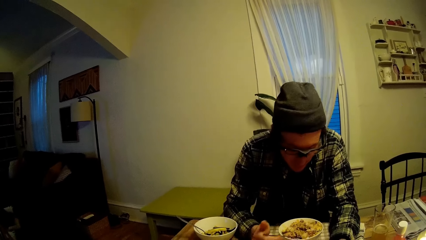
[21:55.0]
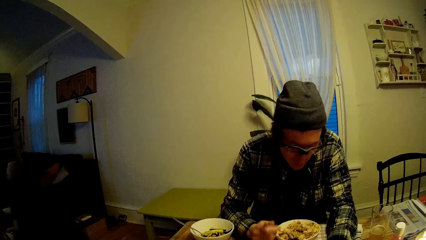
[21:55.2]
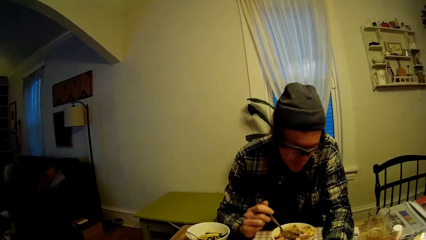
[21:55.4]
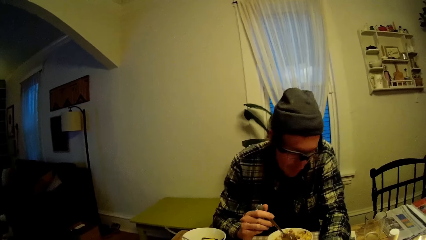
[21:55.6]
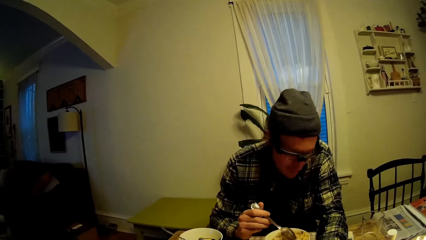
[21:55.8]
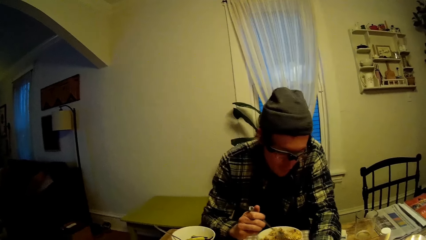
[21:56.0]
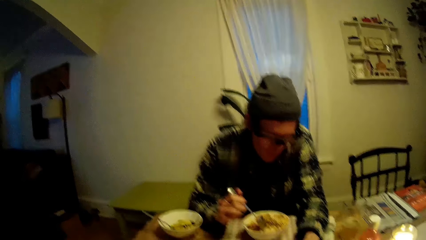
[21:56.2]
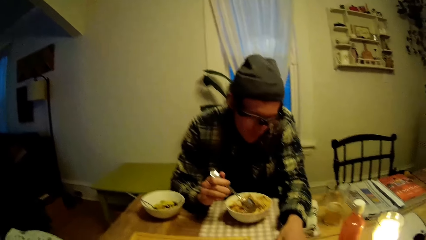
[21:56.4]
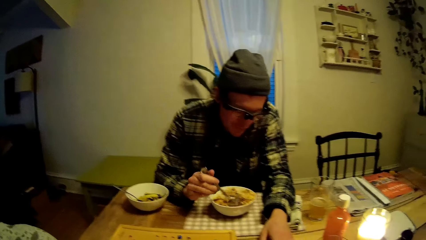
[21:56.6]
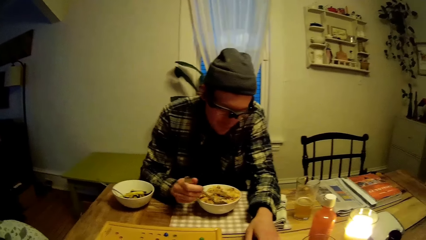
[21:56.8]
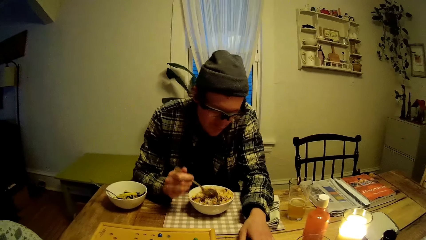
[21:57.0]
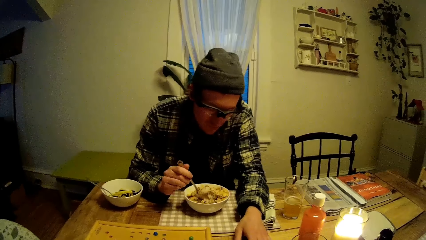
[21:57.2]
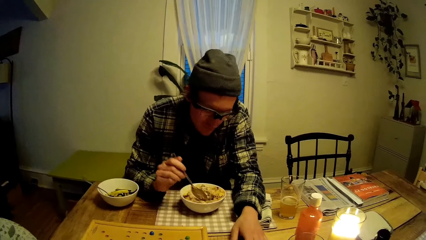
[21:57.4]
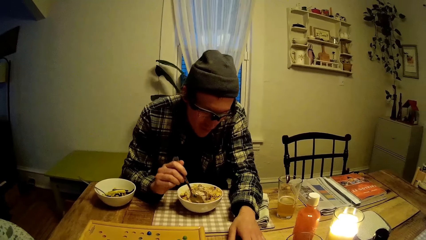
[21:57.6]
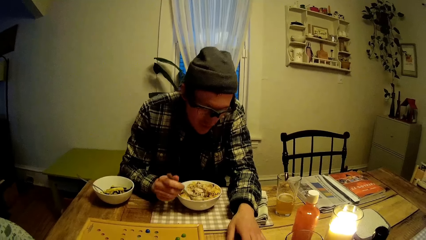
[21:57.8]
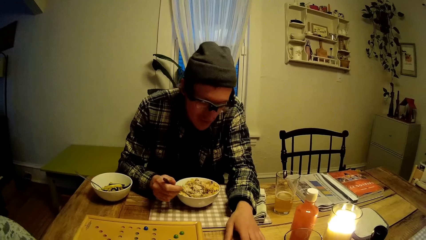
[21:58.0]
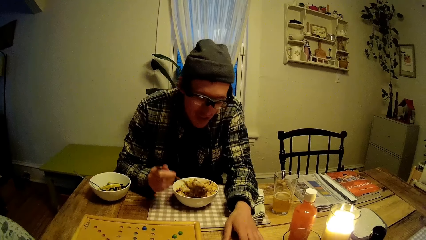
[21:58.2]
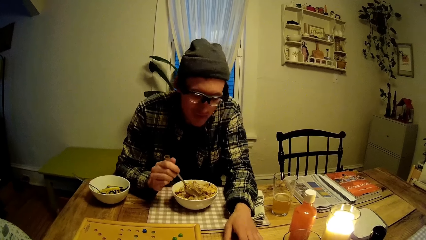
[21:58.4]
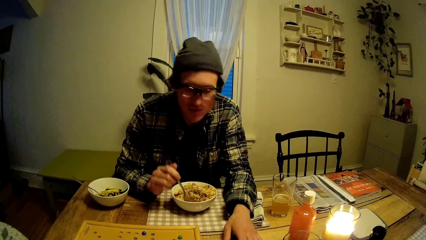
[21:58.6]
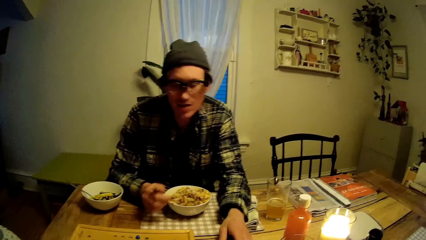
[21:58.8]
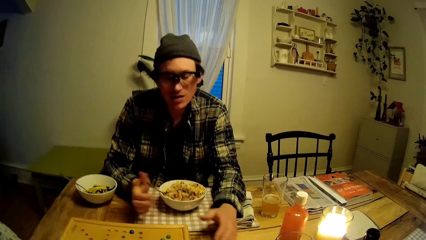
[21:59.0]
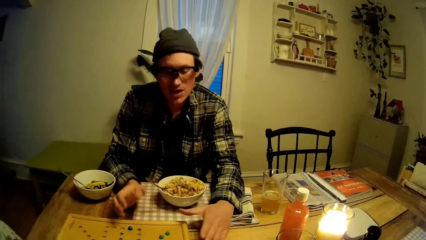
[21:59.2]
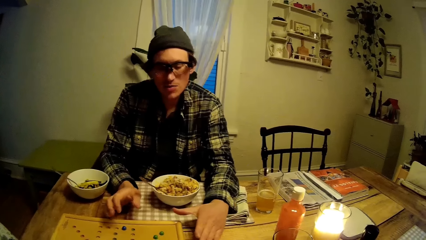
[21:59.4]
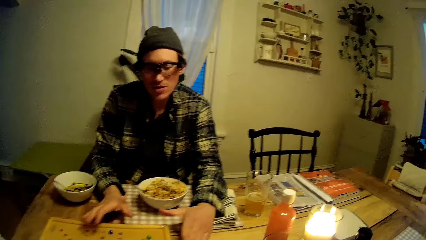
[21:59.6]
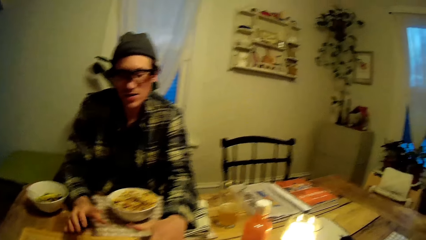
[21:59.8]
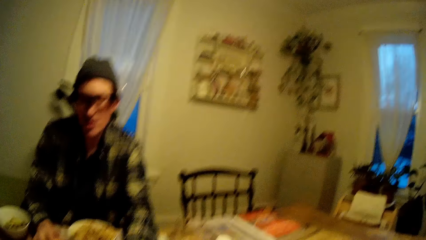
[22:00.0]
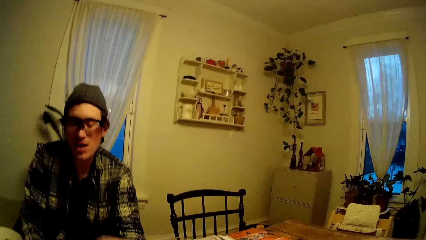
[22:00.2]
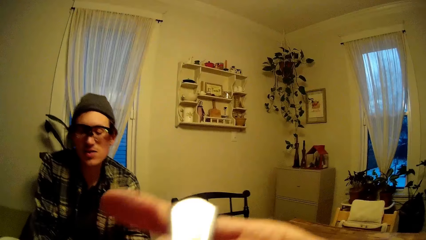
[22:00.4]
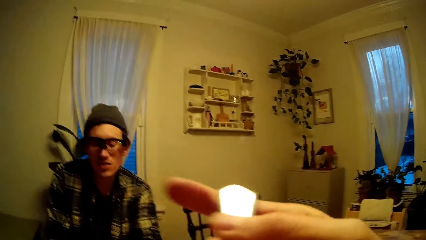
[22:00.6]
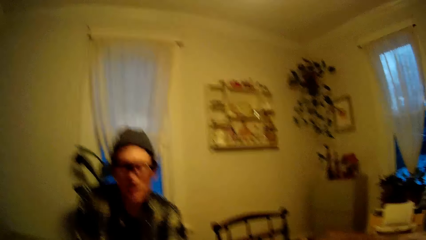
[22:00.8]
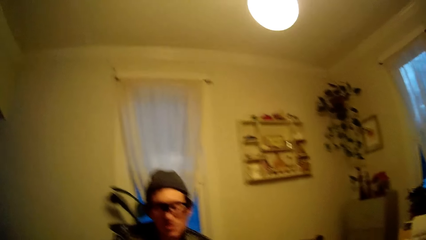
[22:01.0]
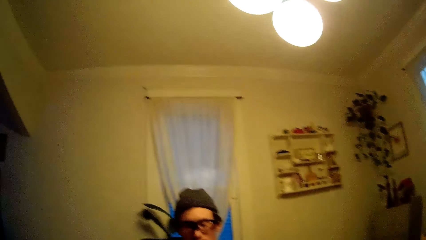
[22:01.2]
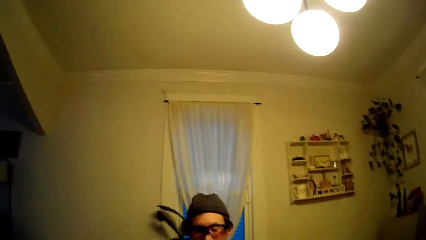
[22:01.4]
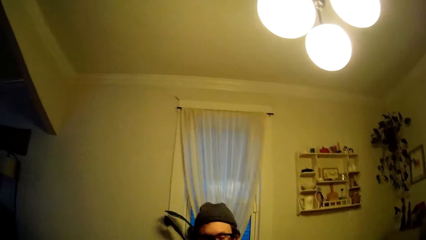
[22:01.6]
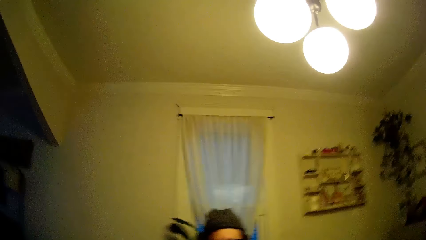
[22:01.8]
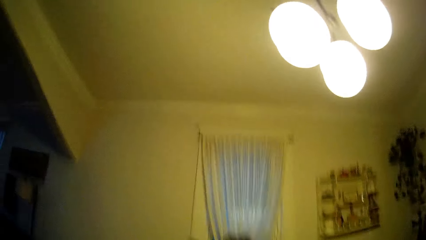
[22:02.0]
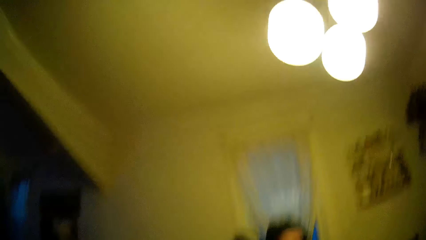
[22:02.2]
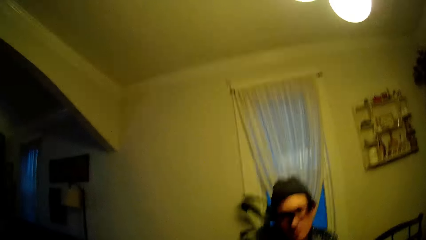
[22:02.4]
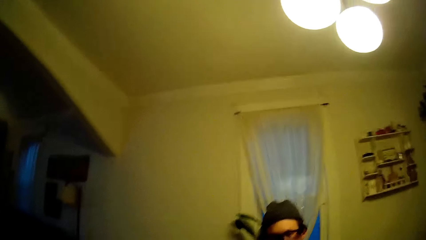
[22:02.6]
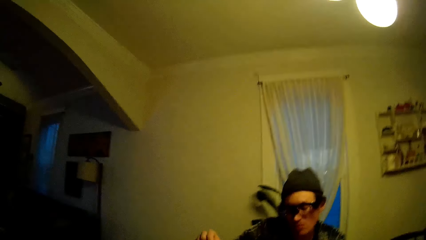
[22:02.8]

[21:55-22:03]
The camera wearer plays. The man picks up the spoon in the plate. He stirs the food in the plate with the spoon in his right hand. He talks to the camera wearer. He puts the spoon in the plate. He places his left hand on the dining table. The camera wearer raises her right hand. The man talks to the camera wearer. The camera wearer eats. She talks to the man.

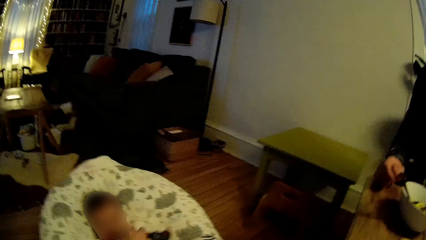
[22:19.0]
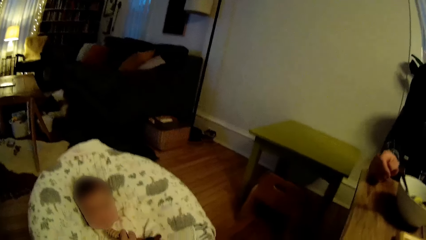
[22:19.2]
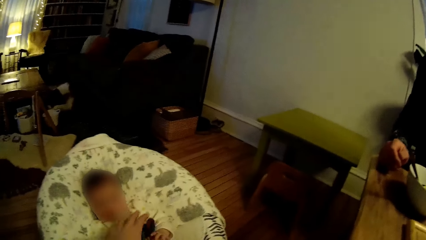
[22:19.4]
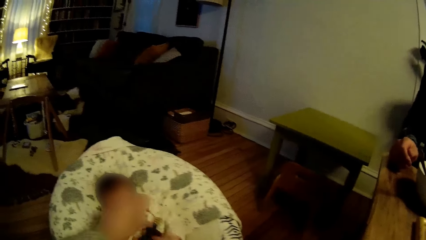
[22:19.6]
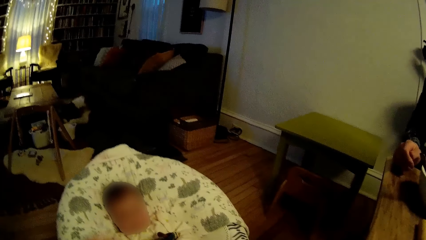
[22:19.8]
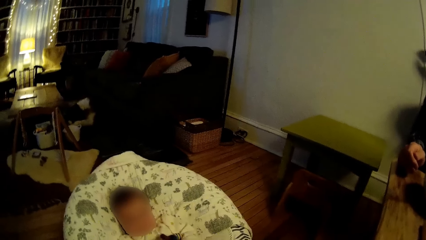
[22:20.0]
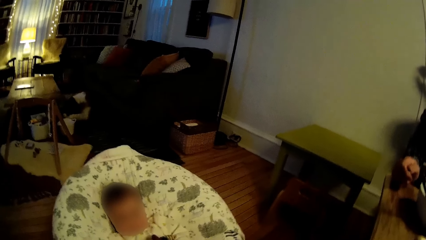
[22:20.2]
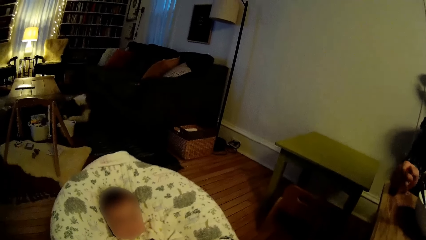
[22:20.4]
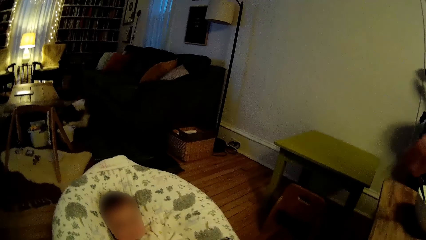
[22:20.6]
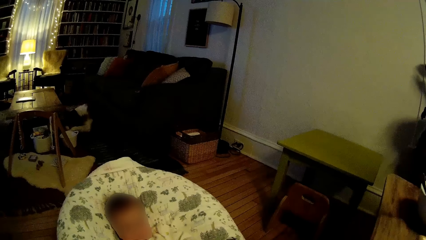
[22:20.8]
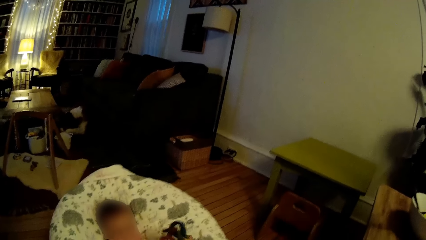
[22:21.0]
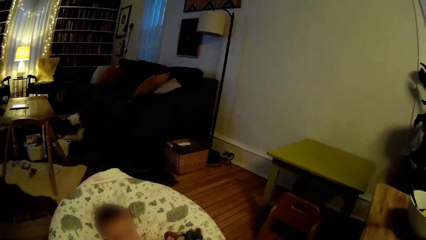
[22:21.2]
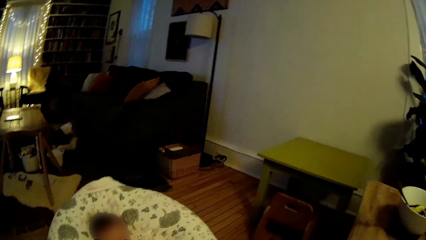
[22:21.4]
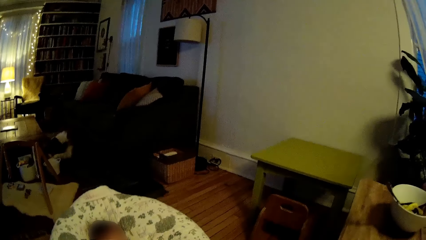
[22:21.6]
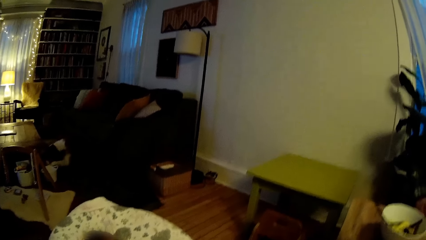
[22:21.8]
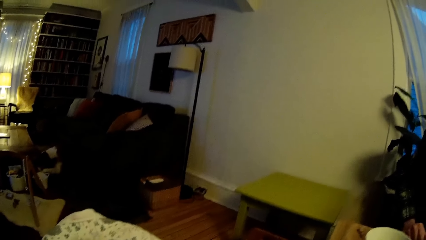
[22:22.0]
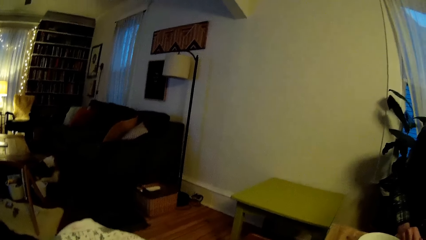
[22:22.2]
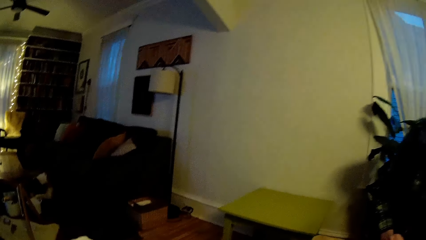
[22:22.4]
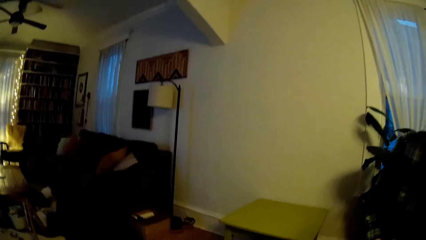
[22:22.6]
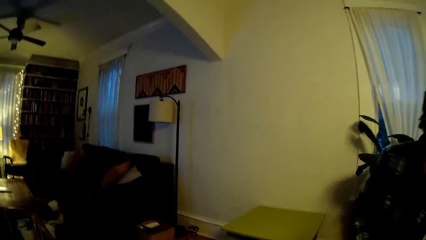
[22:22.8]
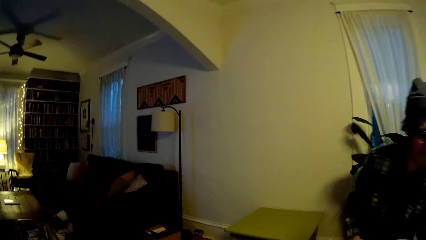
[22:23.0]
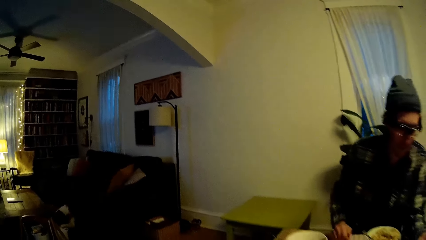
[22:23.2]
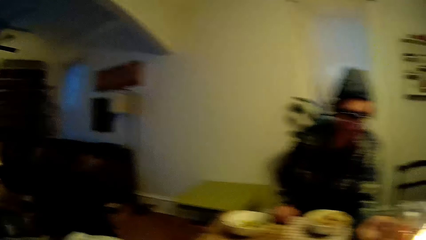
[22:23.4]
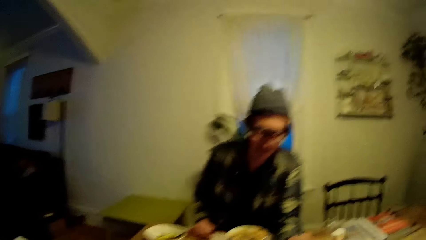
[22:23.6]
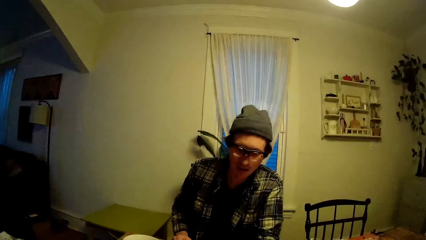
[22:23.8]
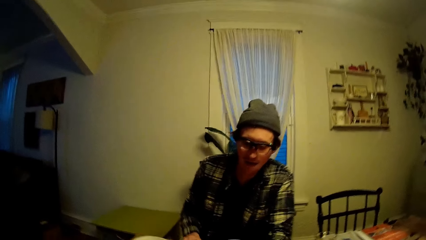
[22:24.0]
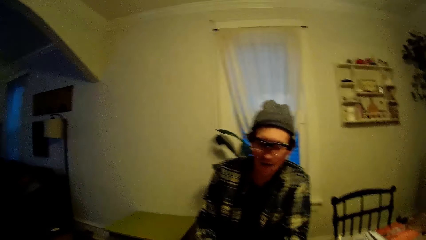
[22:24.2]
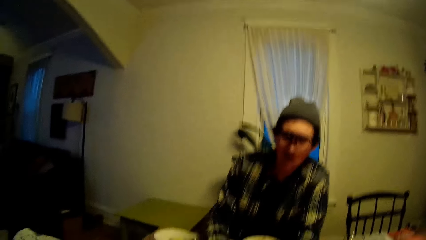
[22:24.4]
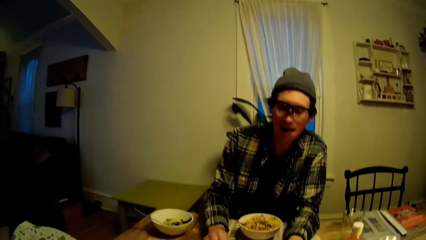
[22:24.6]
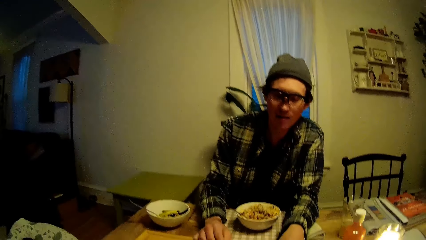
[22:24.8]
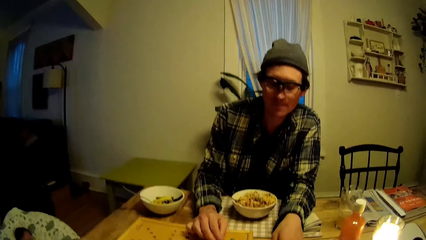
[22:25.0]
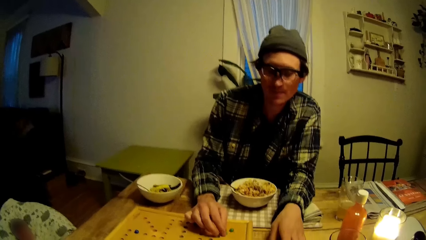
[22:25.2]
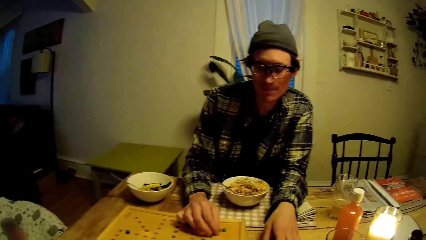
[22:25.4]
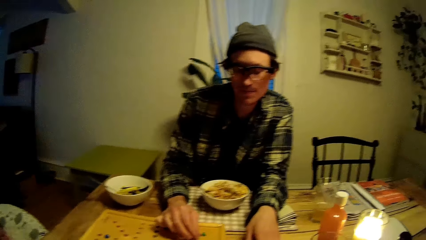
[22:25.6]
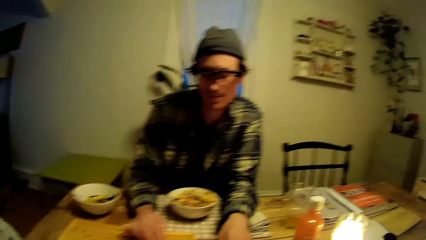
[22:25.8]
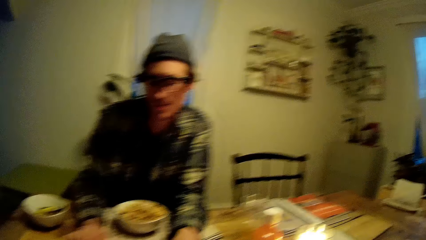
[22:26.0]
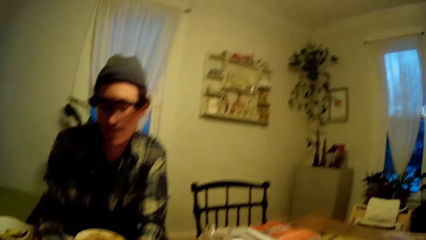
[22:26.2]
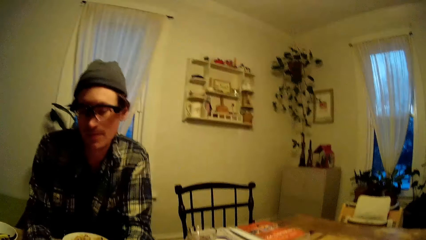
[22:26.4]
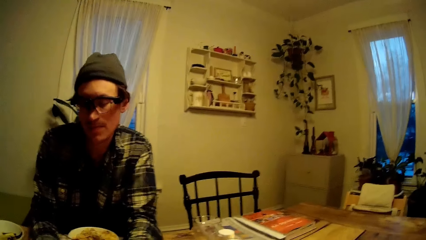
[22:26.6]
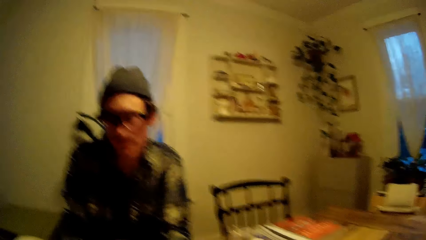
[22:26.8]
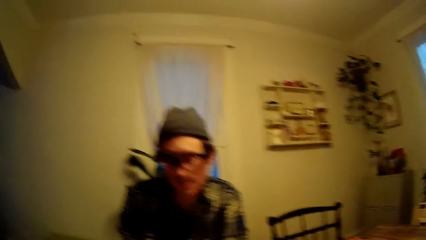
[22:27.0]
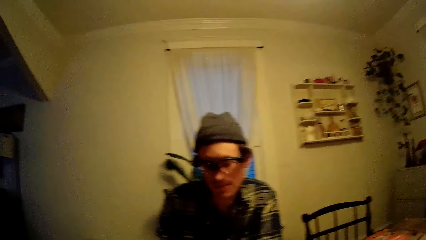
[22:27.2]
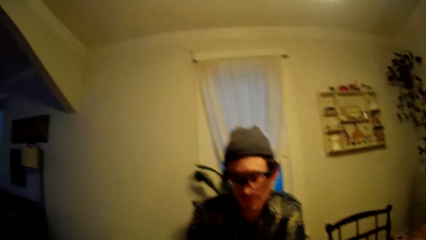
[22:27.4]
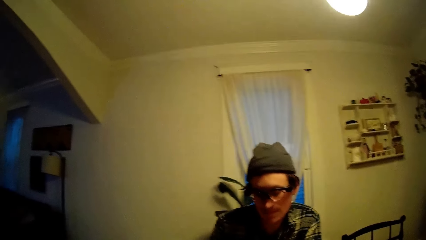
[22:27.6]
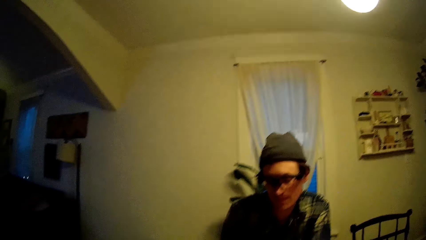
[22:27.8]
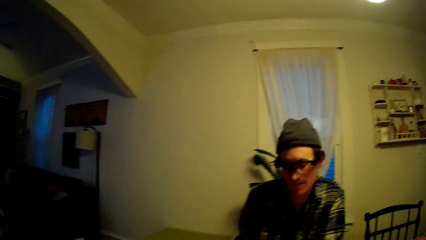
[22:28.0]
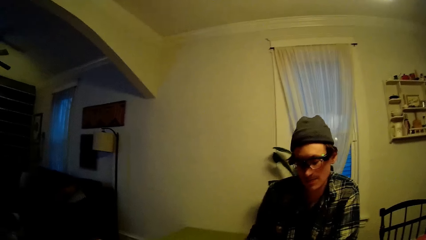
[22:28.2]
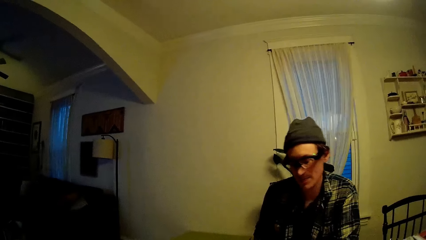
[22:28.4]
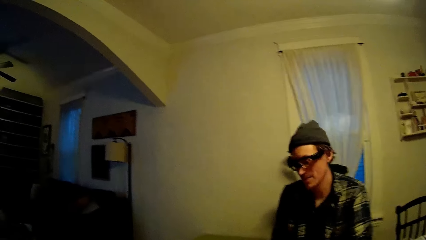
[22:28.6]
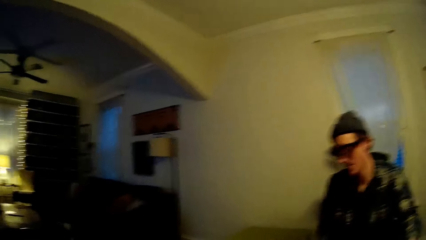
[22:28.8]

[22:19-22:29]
The man places his right hand on the dining table. The man talks to a baby. The baby cries. The camera wearer looks around. The baby cries. The man plays.
